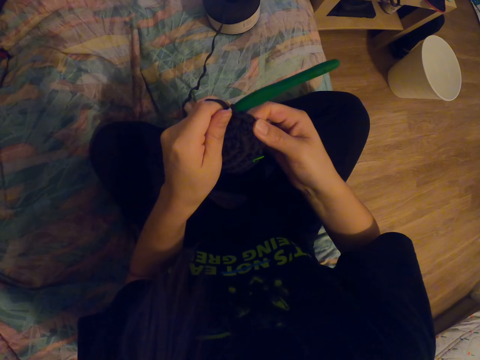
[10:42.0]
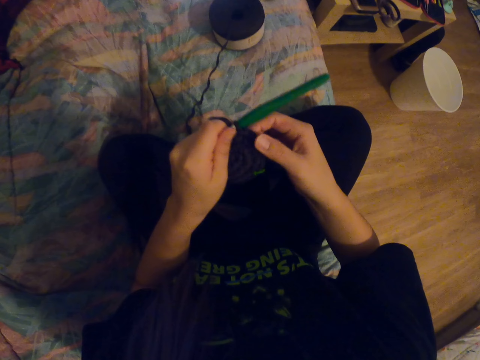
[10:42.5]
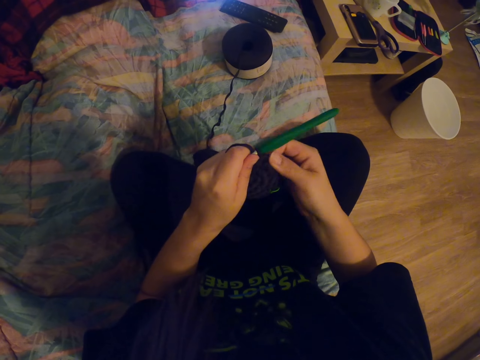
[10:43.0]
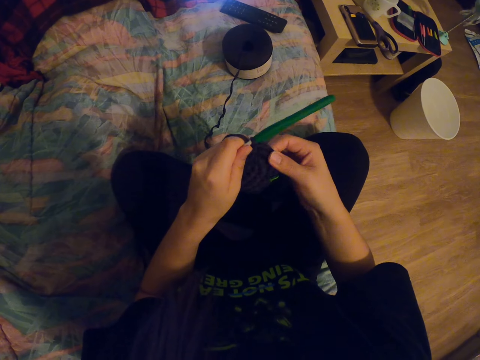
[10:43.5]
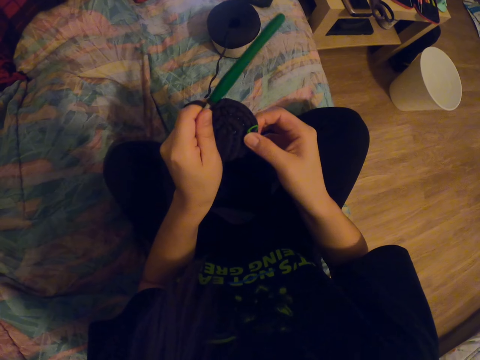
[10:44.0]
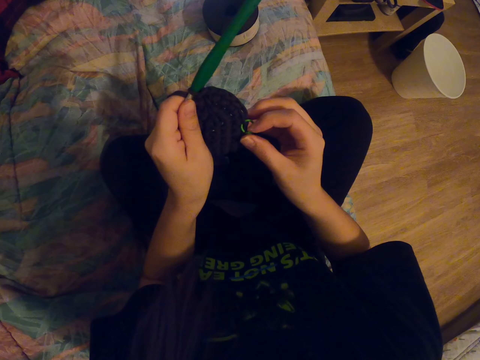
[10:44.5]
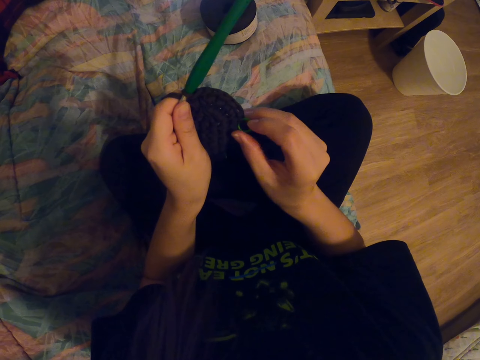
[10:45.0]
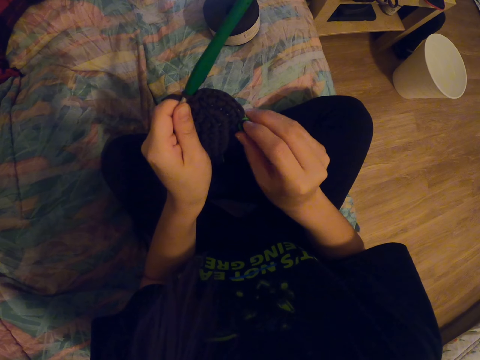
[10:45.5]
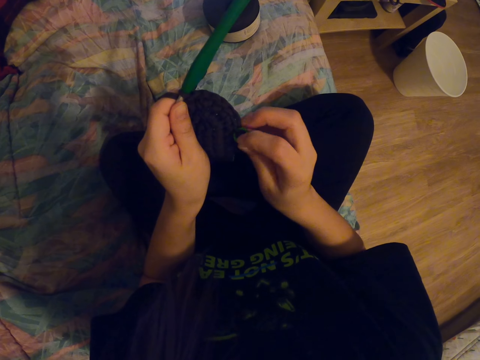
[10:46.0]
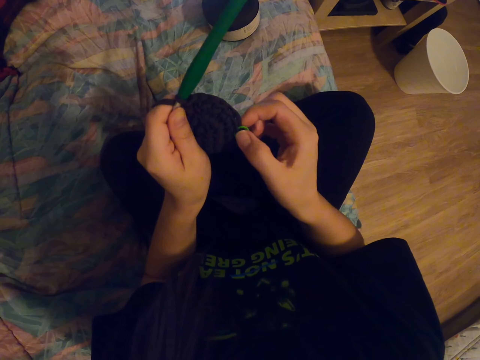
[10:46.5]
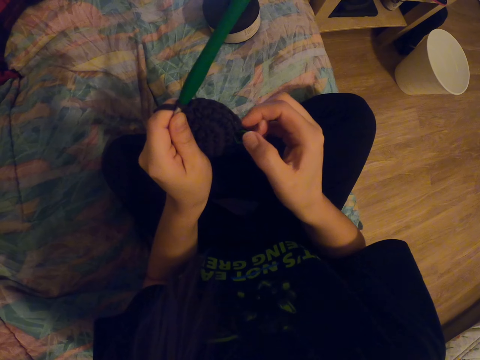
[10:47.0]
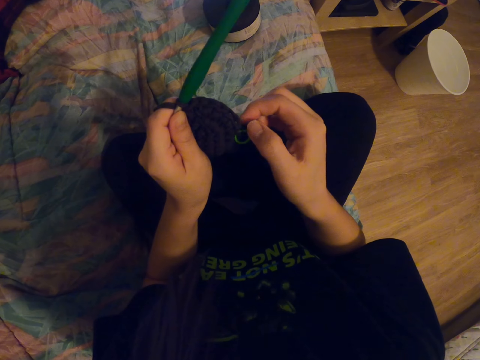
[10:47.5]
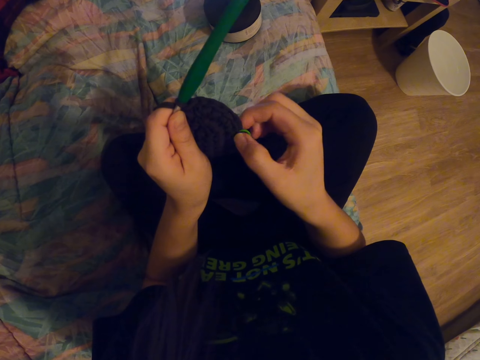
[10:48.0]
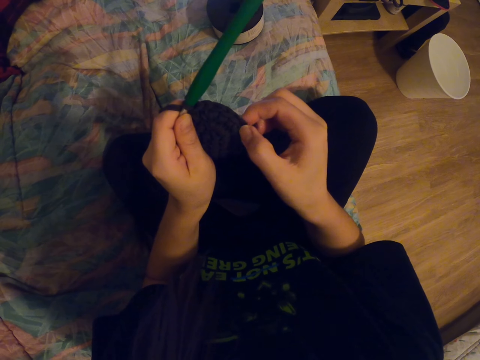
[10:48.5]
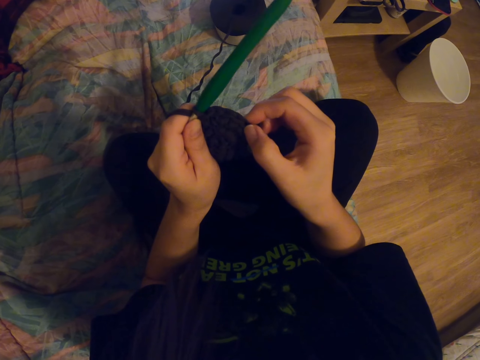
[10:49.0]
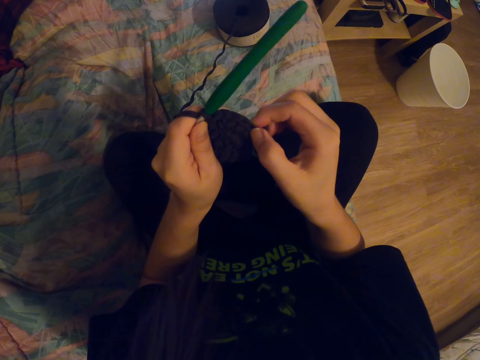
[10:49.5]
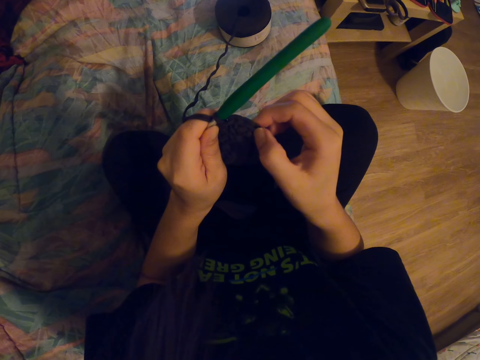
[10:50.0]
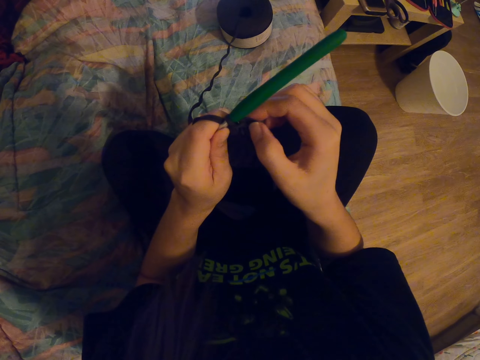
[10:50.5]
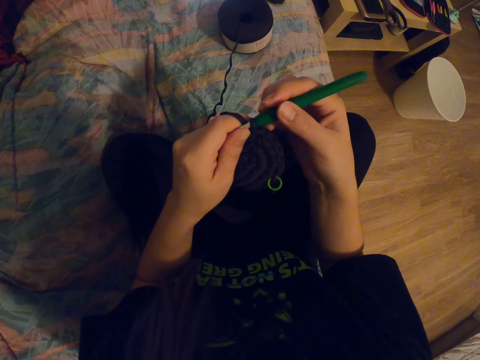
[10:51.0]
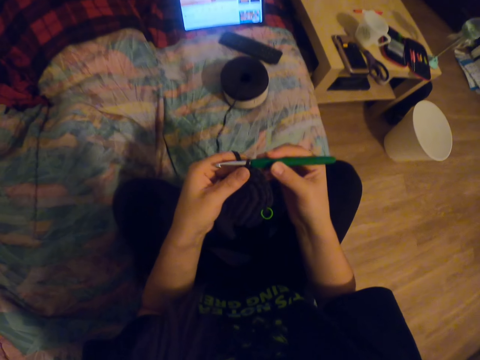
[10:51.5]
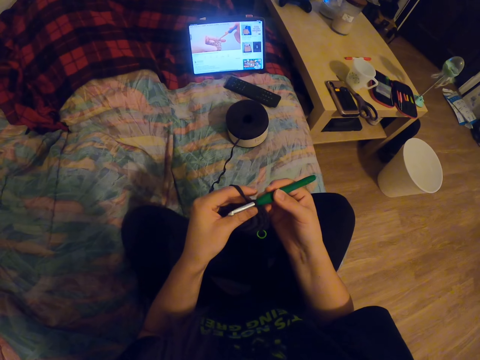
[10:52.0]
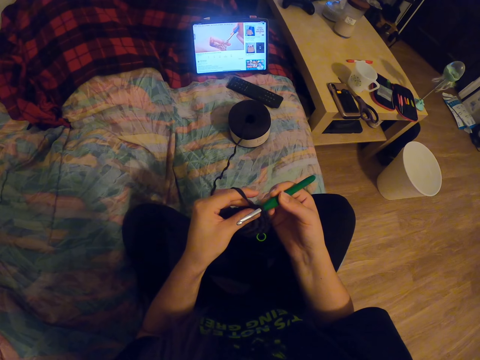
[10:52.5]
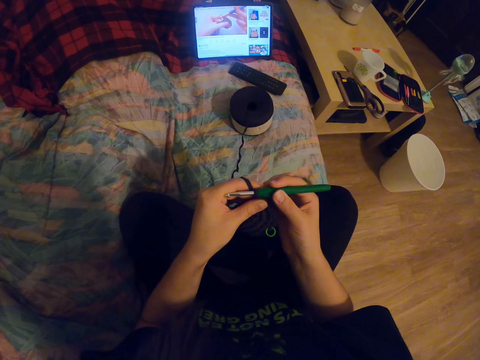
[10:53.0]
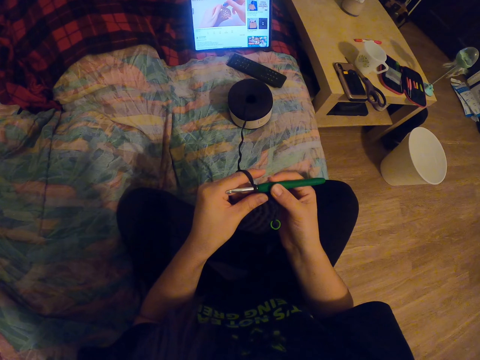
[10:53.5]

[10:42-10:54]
The camera wearer adjusts a knitted fabric with her right hand. She adjusts a plastic band on the knitted fabric. She counts the holes on the fabric. She adjusts the knitted fabric with her hands. She holds a crochet needle with her right hand. She adjusts the knitting needle on the knitted fabric.

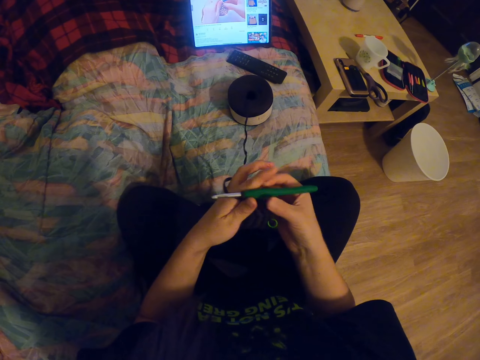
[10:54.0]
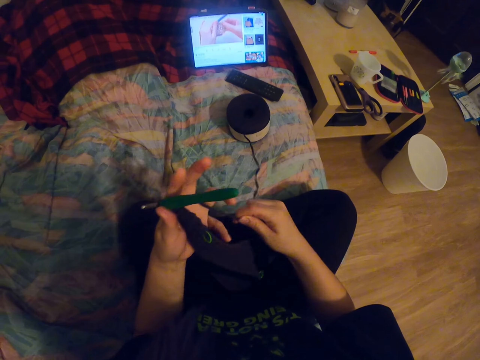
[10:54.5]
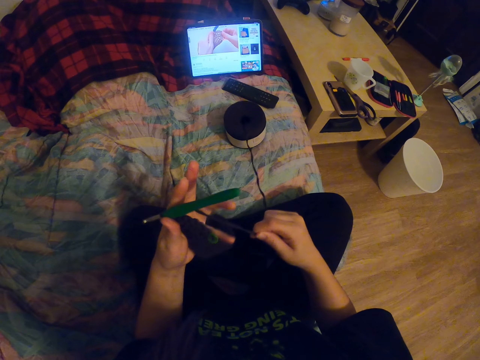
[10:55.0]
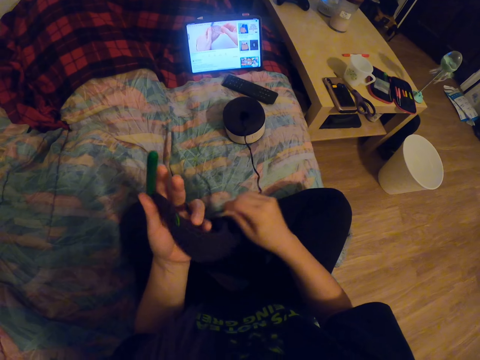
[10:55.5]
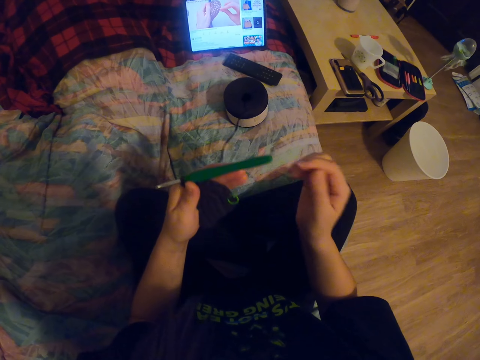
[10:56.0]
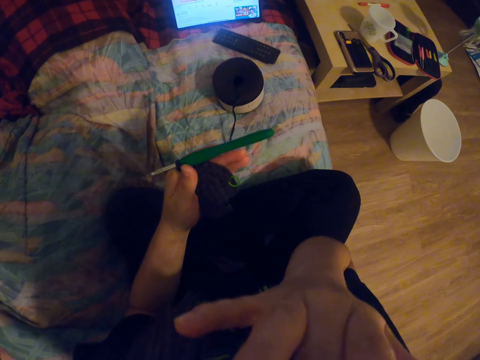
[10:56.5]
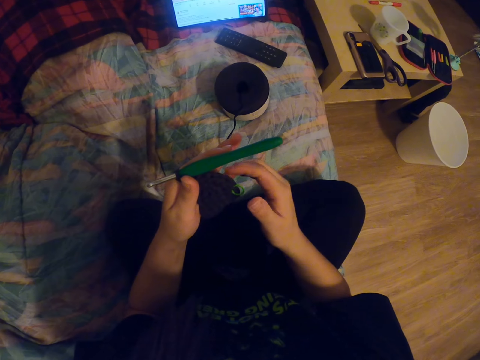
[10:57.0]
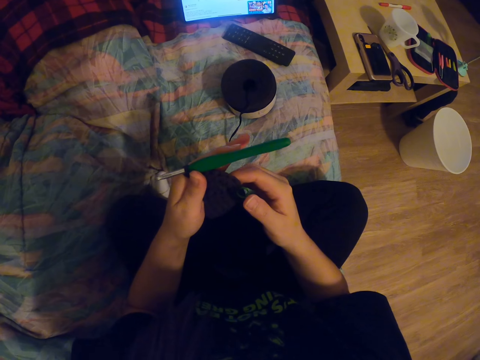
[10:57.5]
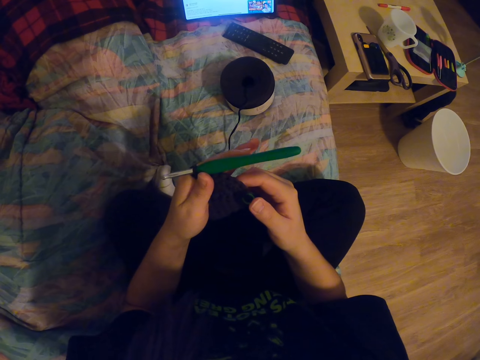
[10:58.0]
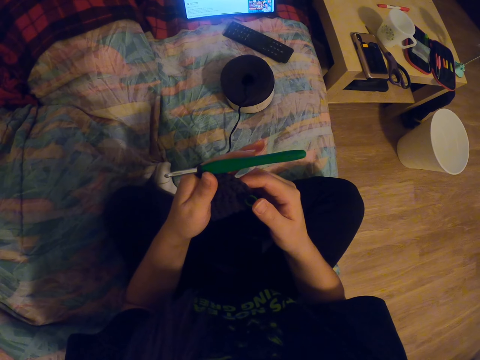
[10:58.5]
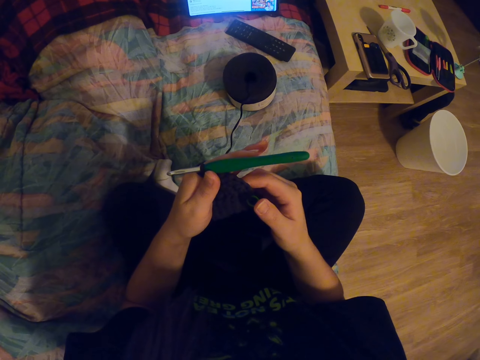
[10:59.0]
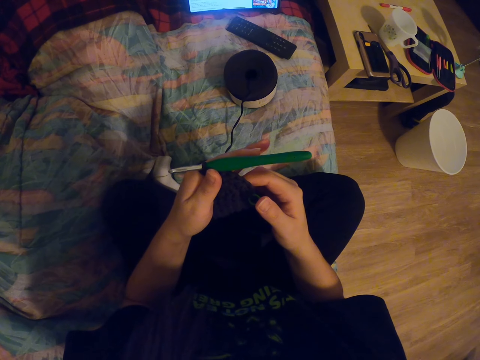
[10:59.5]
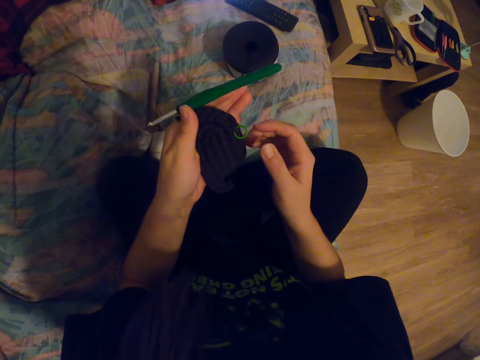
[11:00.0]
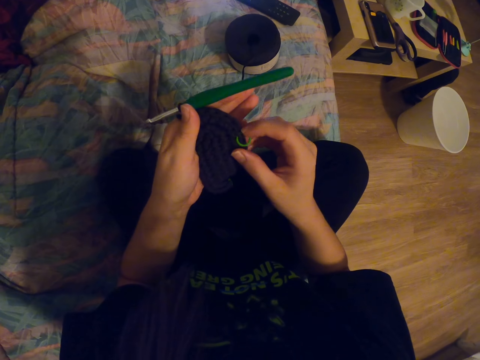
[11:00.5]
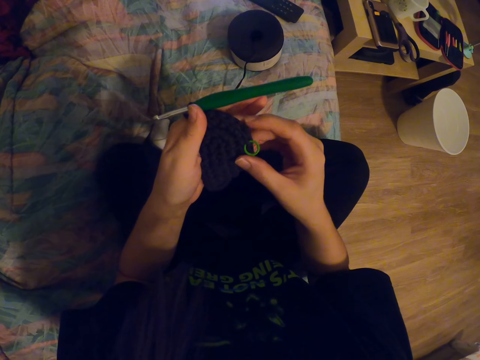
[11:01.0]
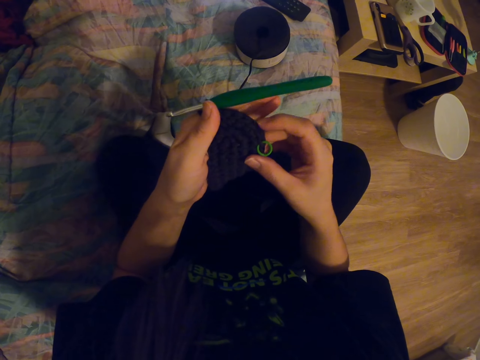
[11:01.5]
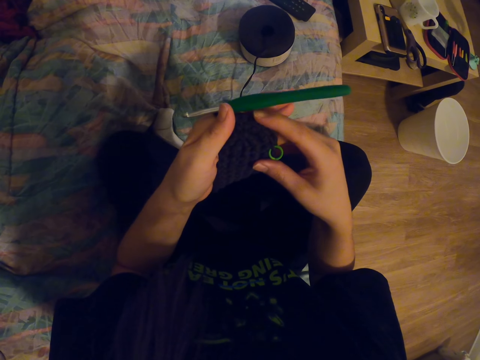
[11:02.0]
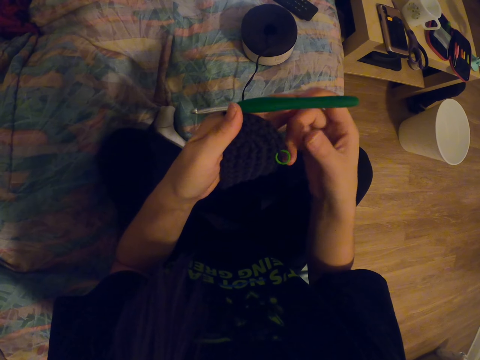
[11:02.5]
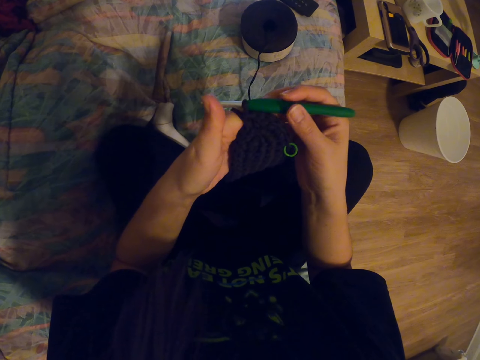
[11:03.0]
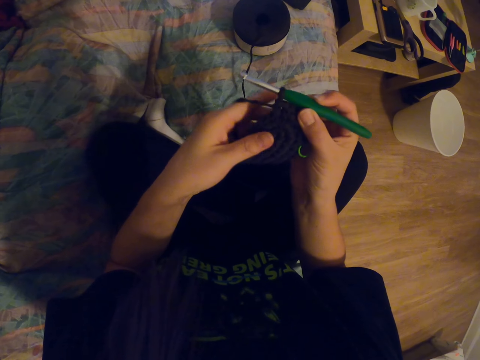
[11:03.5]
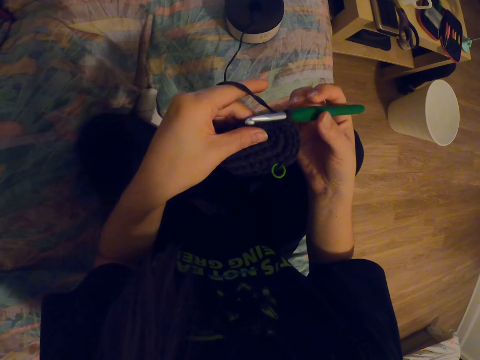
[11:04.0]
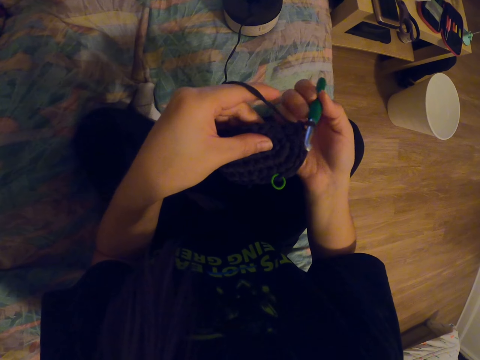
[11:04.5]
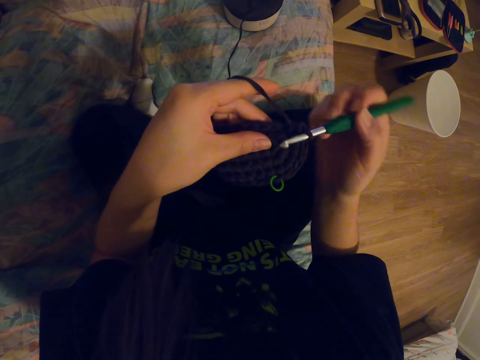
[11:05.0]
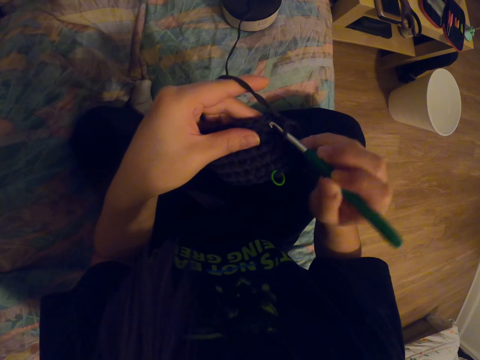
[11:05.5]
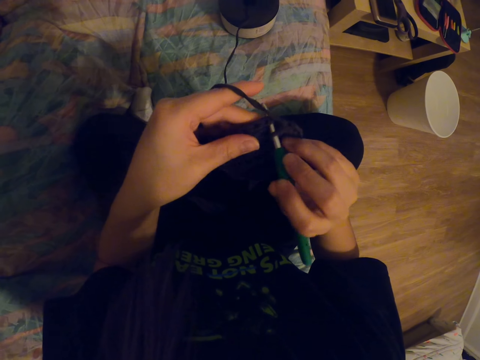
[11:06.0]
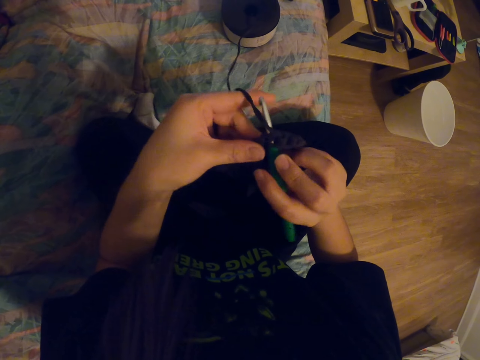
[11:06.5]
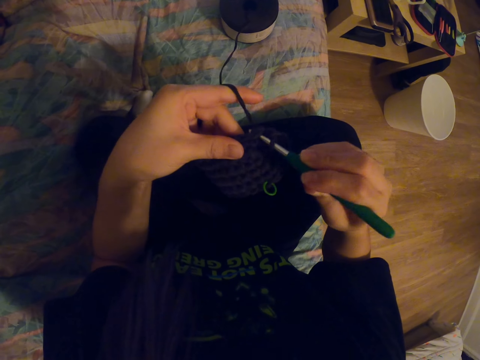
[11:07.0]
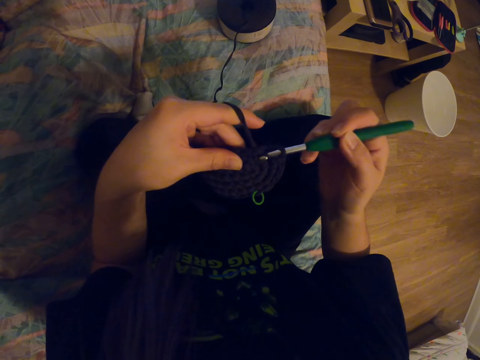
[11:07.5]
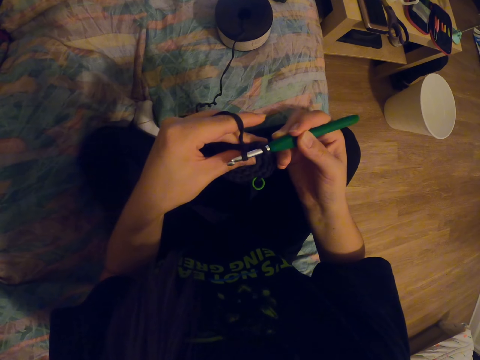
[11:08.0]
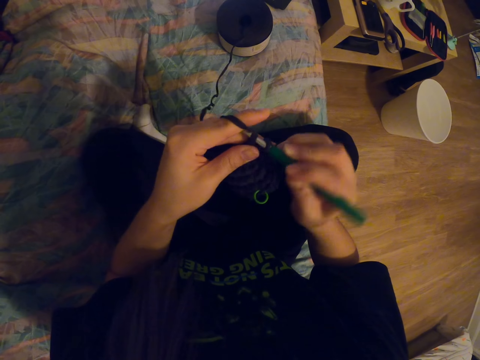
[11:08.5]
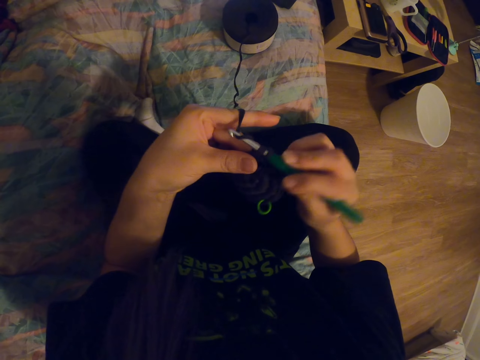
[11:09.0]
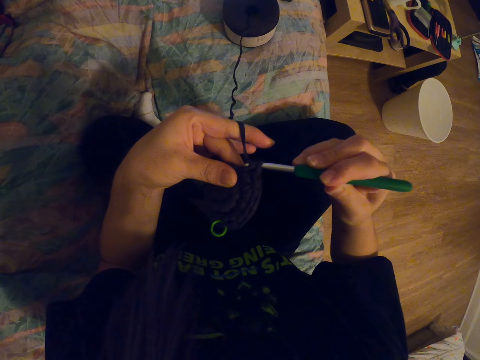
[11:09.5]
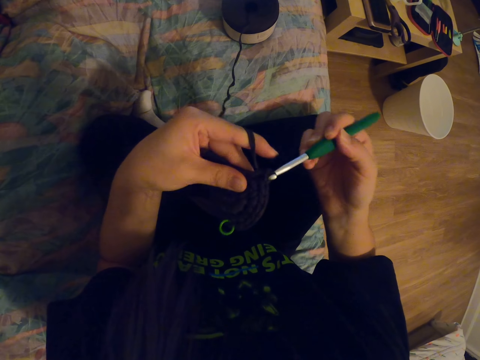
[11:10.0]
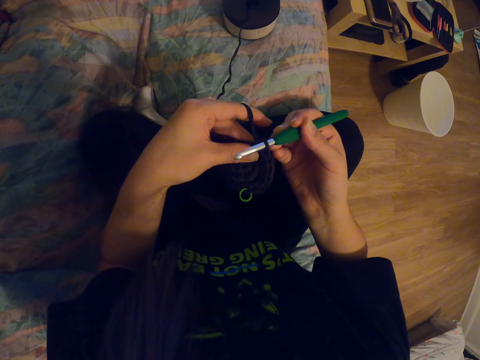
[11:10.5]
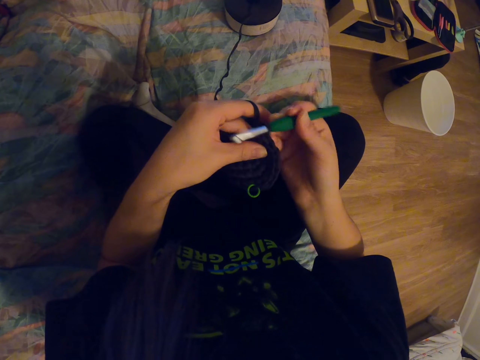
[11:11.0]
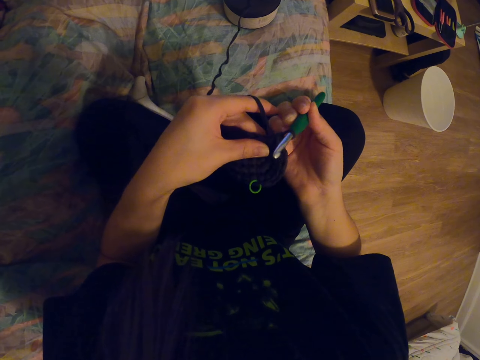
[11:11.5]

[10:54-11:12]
The camera wearer holds a crochet needle or knitting needle with her left hand. She straightens a knitting thread with her hands and rolls the thread in her finger. She rubs her chin with her hand. She lifts her hand on her face. She holds a knitted fabric with her hands and looks around a room. She counts the holes on the fabric. She adjusts a plastic band on the knitted fabric. She holds the crochet needle with her right hand. She holds the knitted fabric with her hands. She knits the fabric with the crochet needle. She coils the knitting thread on the knitting needle. She knits the fabric with the knitting needle. She coils the knitting thread on the knitting needle. She knits the fabric with the knitting needle.
